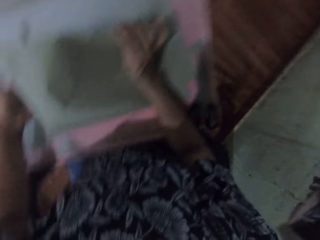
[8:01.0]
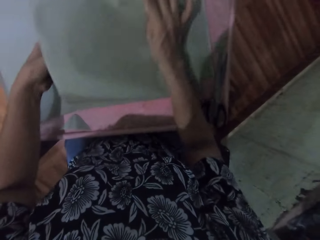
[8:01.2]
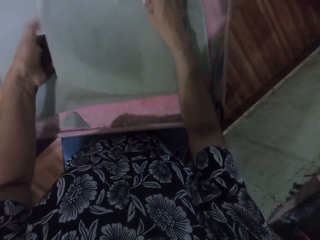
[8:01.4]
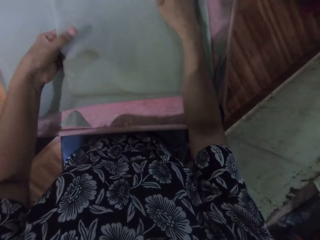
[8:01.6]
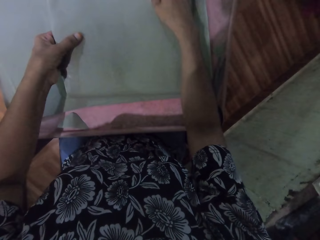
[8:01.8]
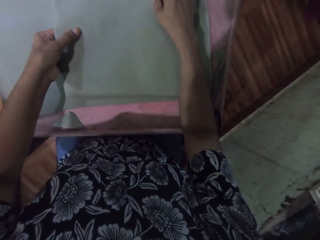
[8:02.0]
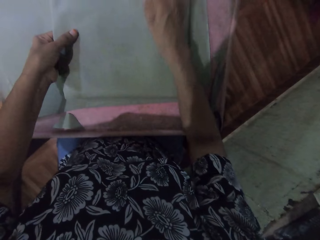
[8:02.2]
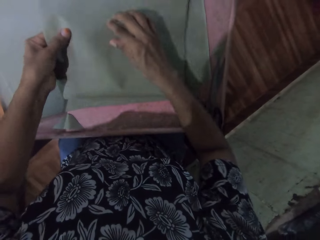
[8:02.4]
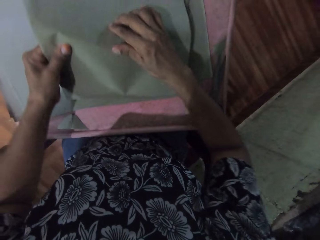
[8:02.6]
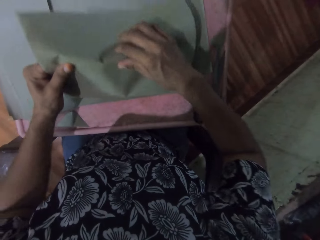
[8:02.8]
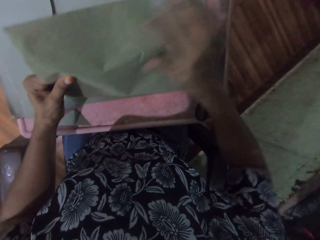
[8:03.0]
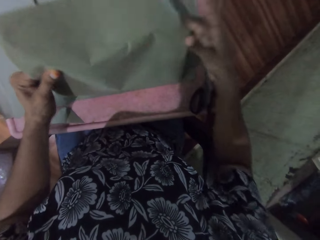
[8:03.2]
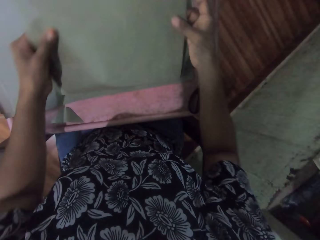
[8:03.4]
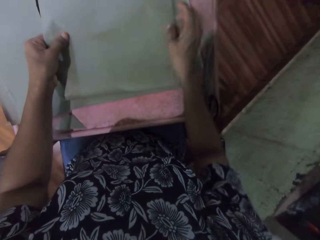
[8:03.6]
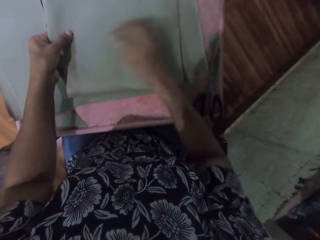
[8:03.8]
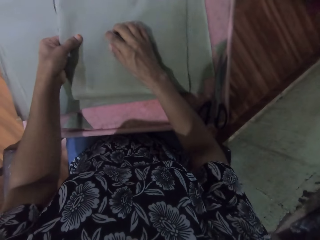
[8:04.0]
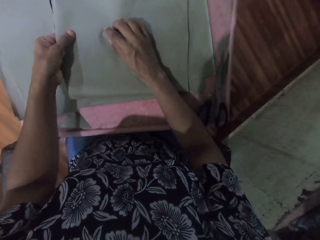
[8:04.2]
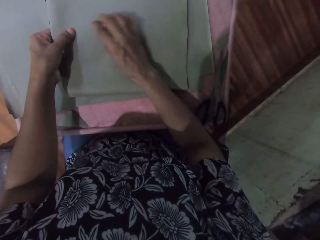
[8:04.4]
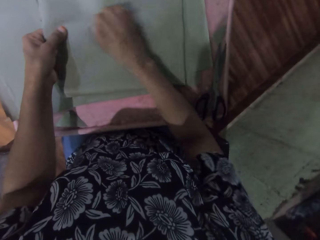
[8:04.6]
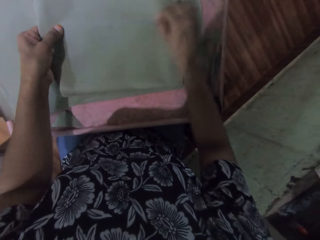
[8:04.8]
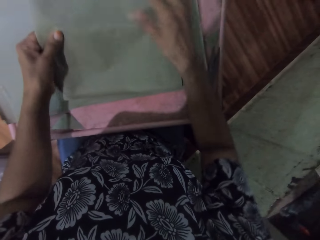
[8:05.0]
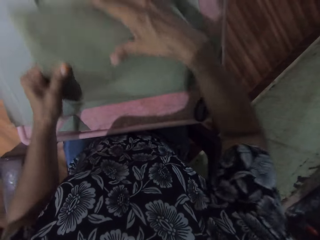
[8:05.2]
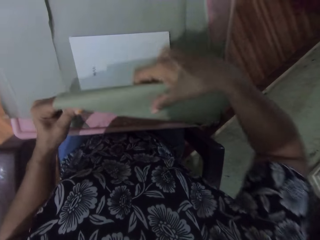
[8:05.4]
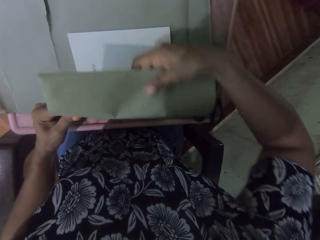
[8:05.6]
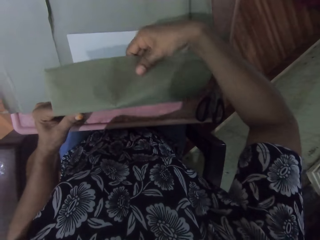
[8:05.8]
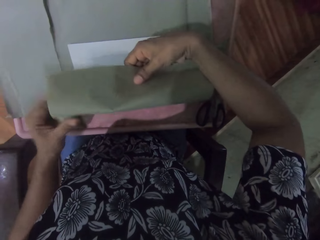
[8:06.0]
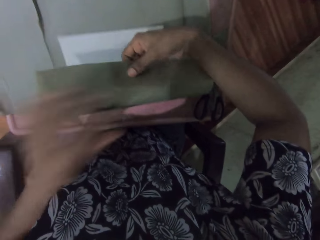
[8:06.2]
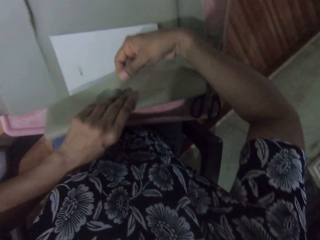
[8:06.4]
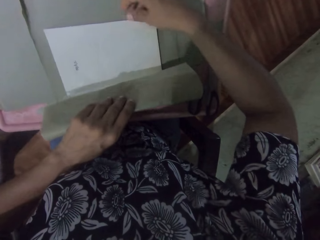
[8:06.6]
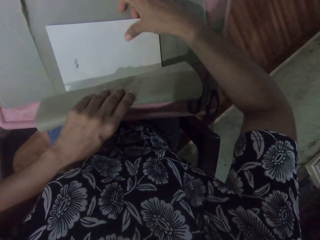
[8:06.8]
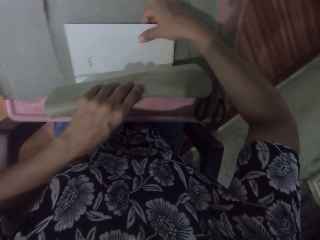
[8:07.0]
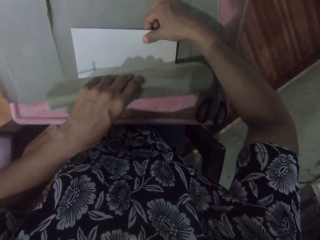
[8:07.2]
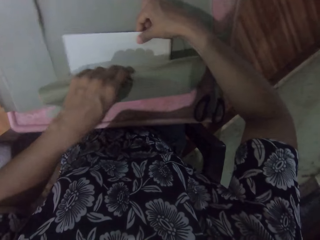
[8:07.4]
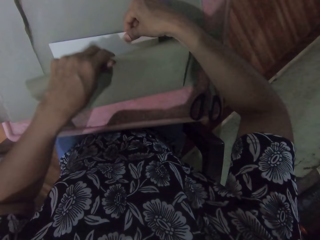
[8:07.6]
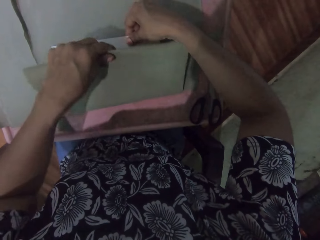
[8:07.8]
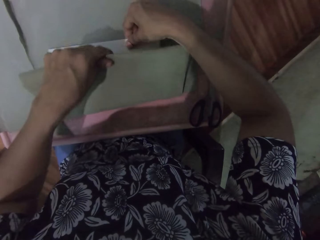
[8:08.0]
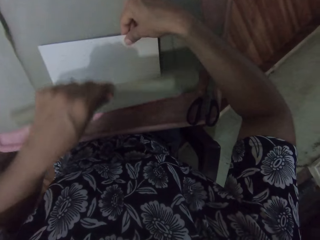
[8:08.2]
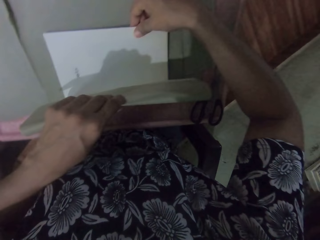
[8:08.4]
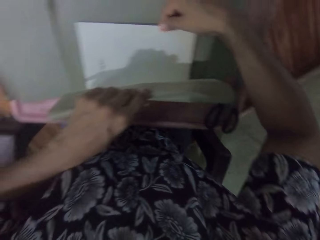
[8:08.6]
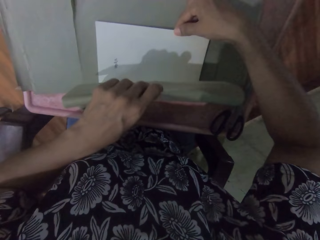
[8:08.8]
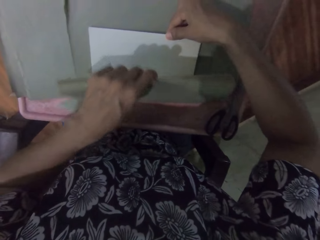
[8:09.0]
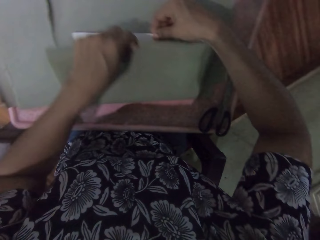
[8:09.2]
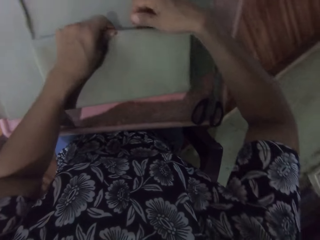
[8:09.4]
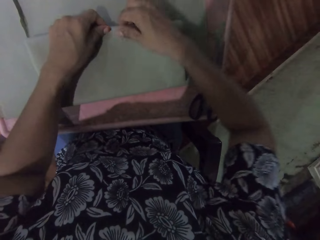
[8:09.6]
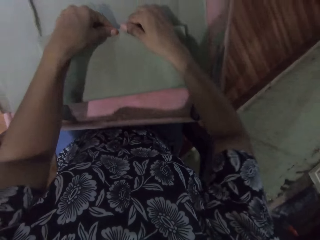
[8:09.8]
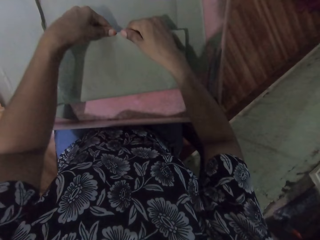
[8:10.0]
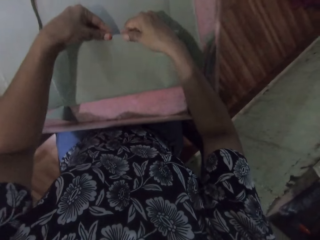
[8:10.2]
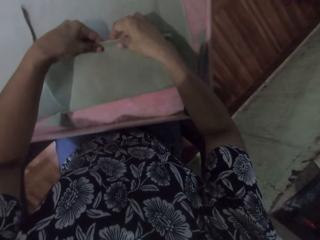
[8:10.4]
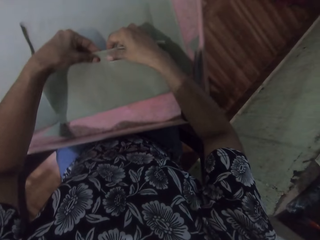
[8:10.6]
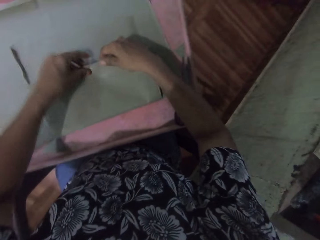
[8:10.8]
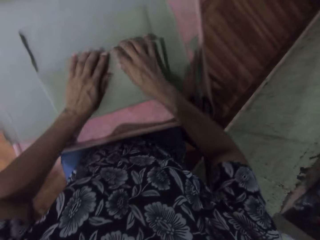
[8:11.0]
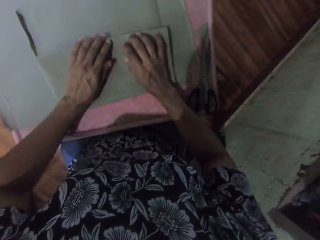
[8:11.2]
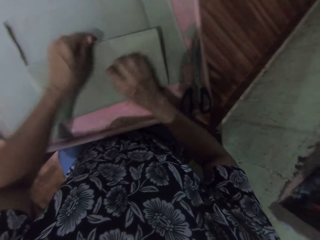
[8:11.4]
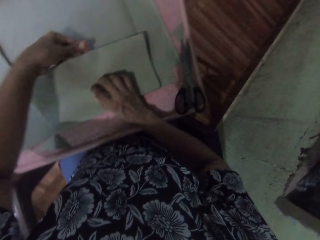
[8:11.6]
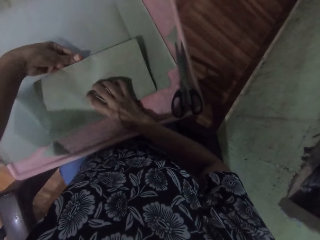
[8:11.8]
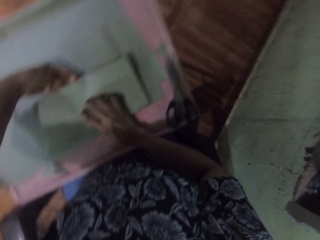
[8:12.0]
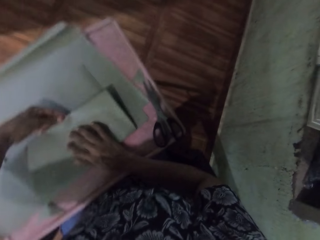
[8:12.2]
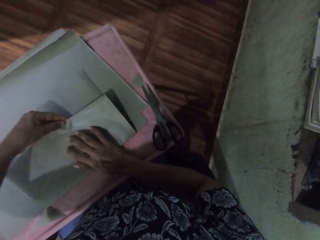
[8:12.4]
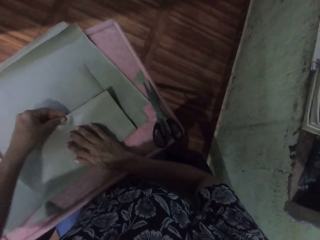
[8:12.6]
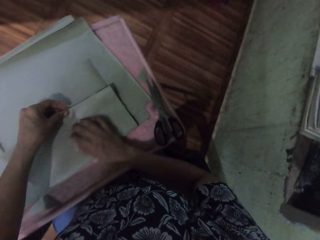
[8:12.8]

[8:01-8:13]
The camera wearer holds the cardboard paper with both hands. They wrap the book with the cardboard paper in both hands. They move the paper. They cover the book.

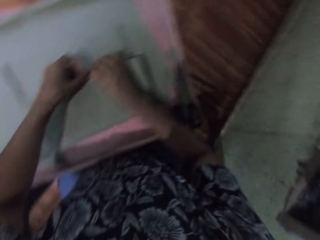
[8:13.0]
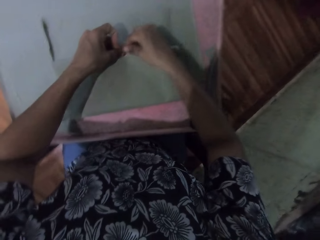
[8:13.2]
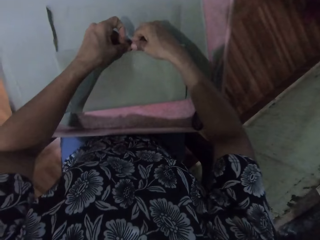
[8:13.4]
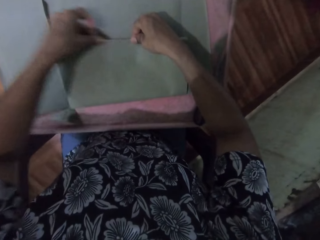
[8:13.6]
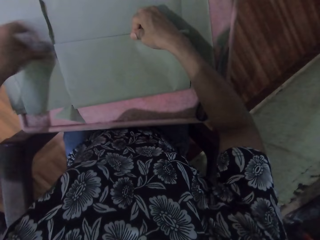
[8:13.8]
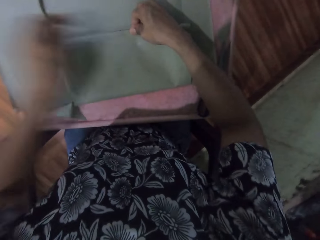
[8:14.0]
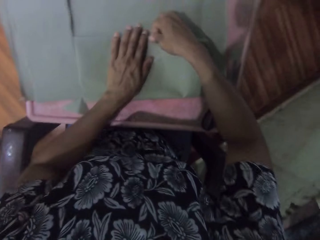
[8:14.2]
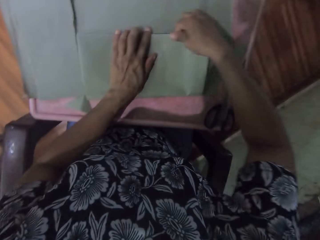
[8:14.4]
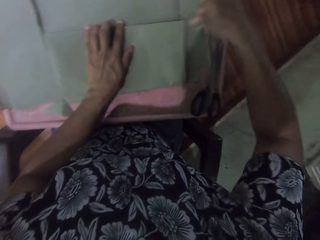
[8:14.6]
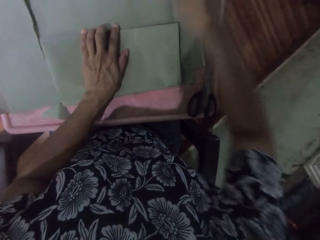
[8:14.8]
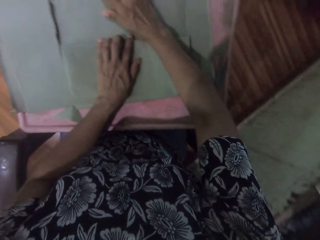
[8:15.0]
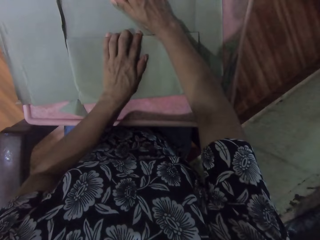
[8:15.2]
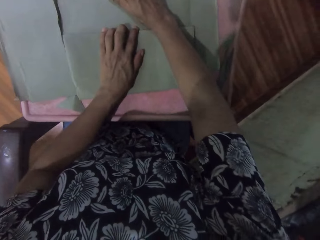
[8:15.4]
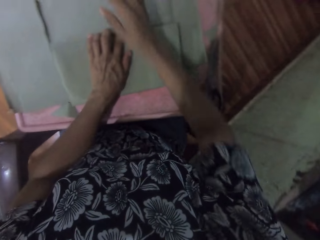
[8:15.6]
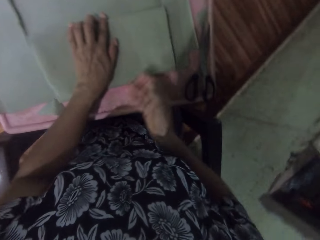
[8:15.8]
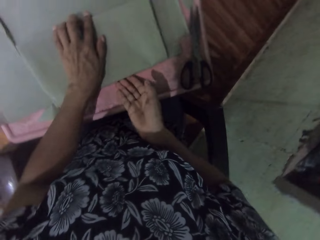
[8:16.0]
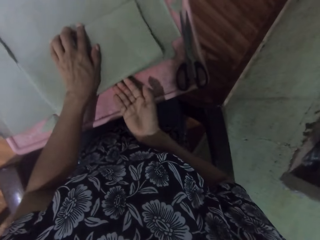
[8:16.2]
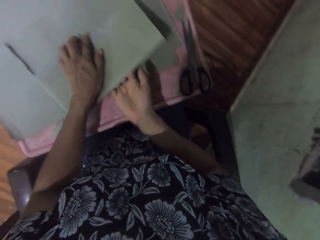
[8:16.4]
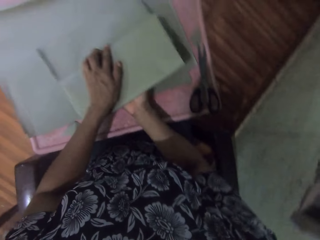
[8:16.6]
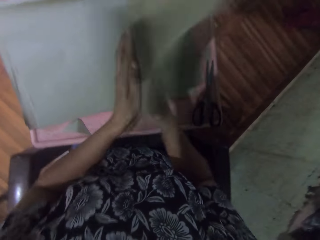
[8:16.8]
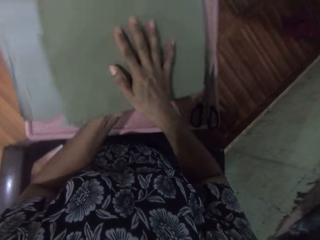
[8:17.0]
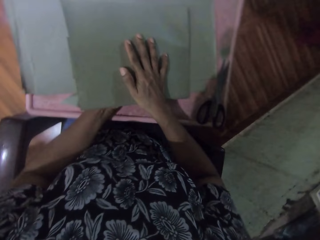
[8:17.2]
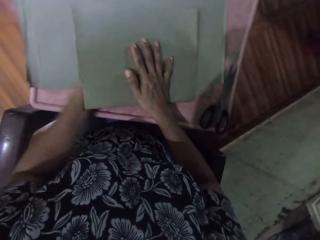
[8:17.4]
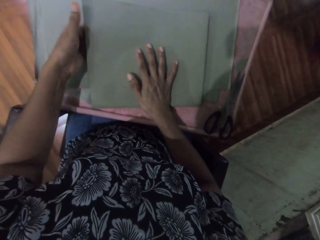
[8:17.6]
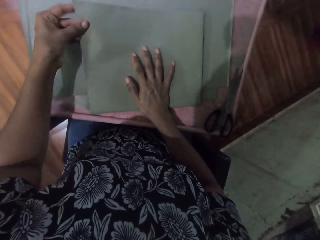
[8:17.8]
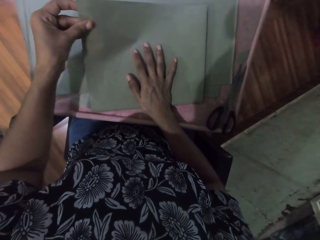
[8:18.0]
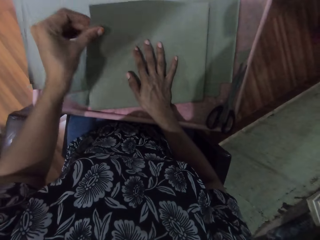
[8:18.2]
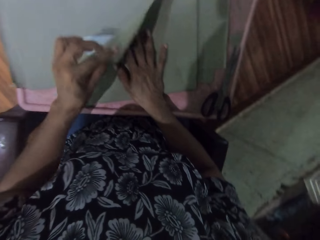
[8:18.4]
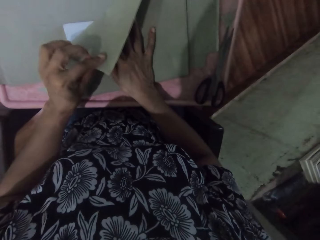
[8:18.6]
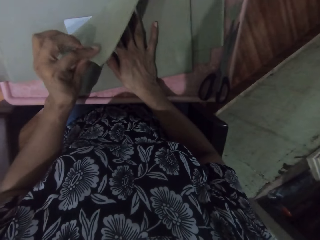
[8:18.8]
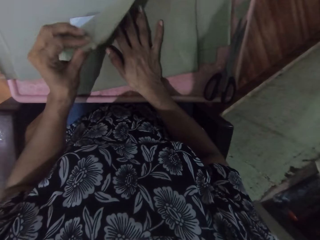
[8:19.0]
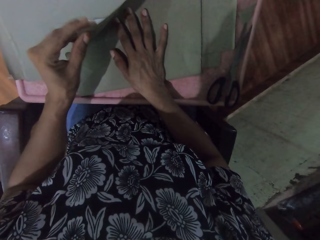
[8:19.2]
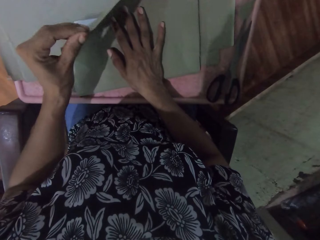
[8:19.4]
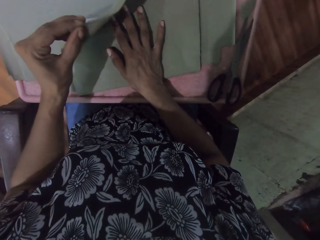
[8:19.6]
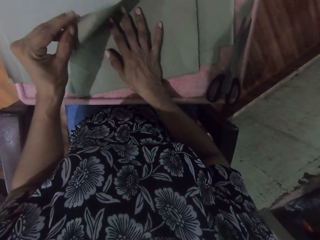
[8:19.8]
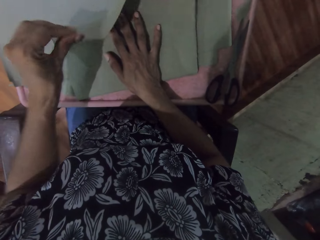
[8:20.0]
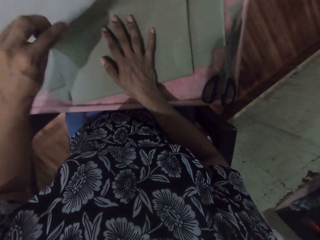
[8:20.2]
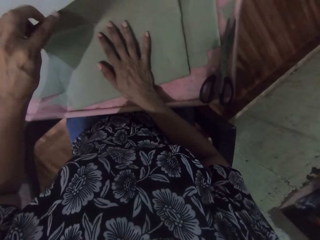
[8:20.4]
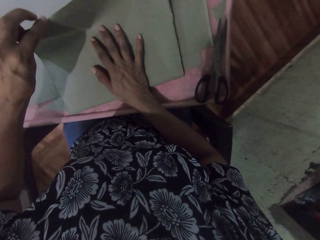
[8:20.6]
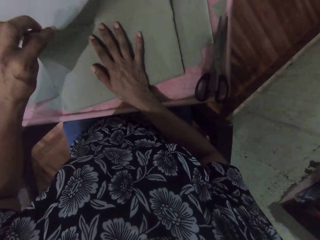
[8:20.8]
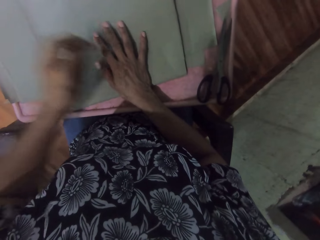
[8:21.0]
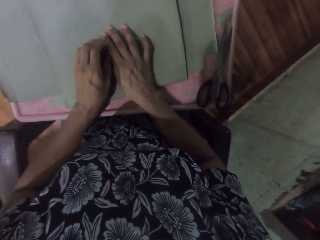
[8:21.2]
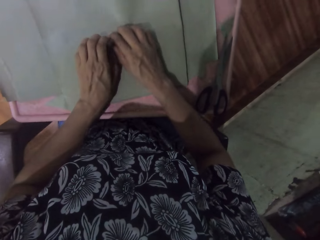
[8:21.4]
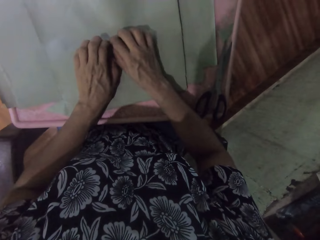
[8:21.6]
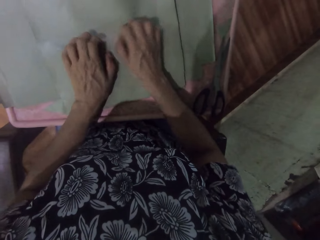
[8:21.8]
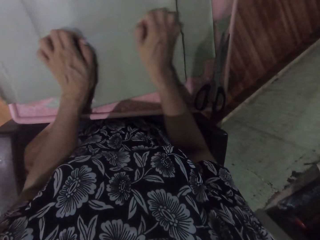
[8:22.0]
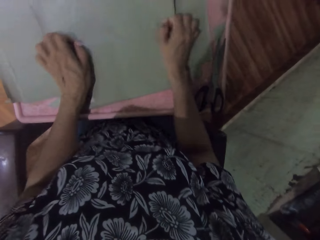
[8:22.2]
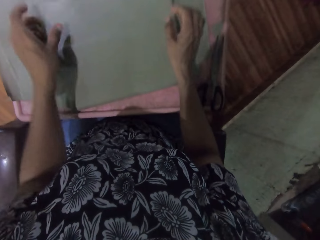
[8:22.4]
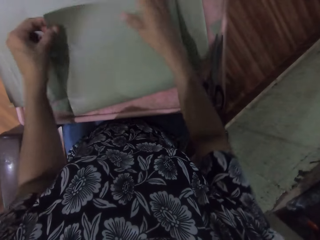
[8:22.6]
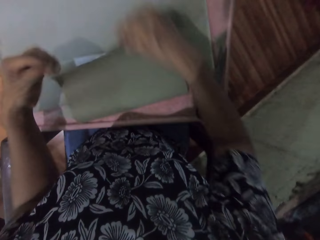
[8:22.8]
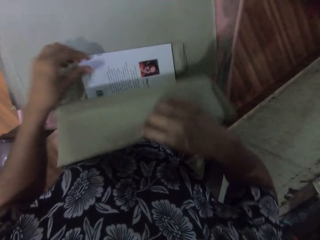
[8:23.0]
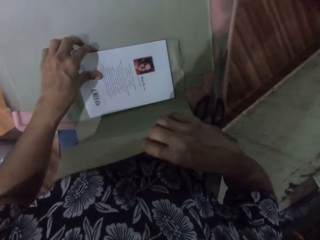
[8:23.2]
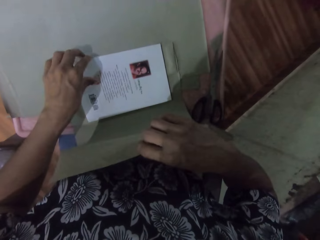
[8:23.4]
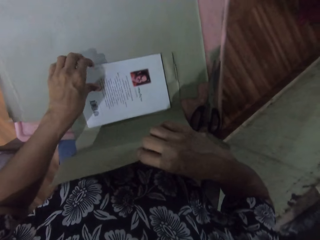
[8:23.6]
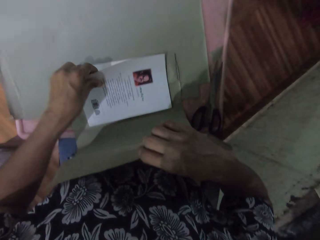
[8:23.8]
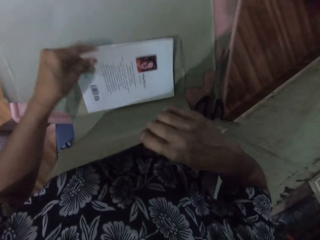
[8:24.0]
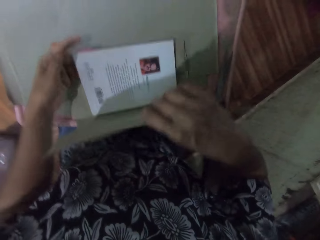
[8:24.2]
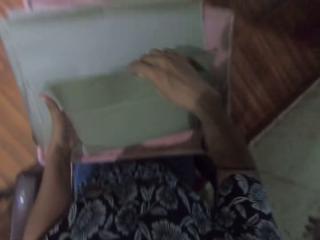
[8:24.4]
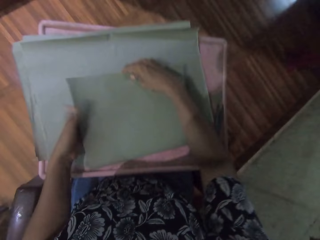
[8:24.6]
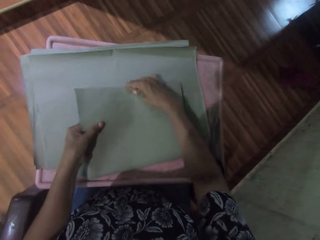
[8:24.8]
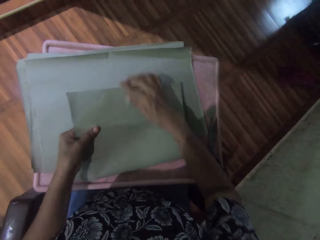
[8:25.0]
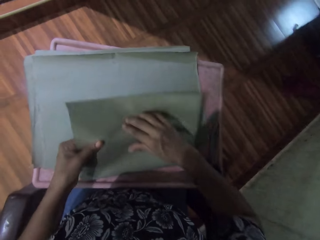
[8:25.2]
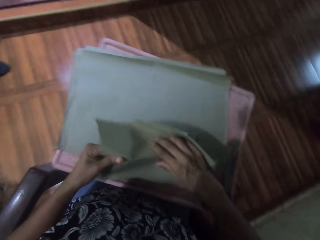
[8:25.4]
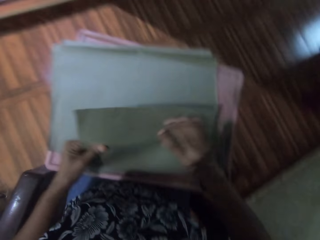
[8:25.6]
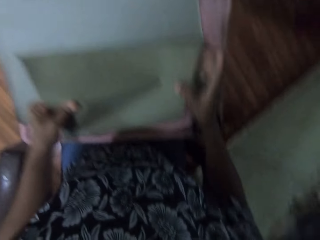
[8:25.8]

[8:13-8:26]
The camera wearer turns the book with both hands. They wrap the book with the cardboard paper in both hands. They move the paper. They cover the book. They lift the paper.
